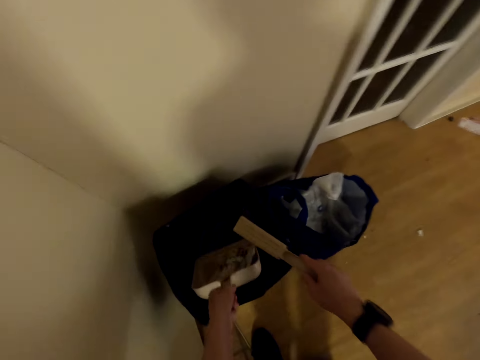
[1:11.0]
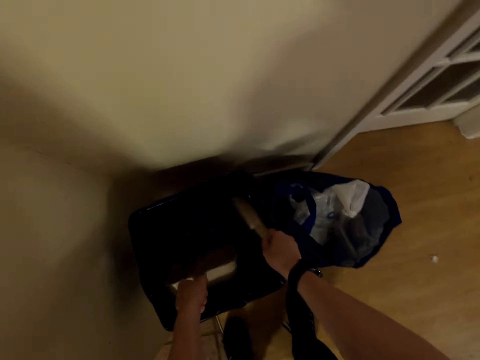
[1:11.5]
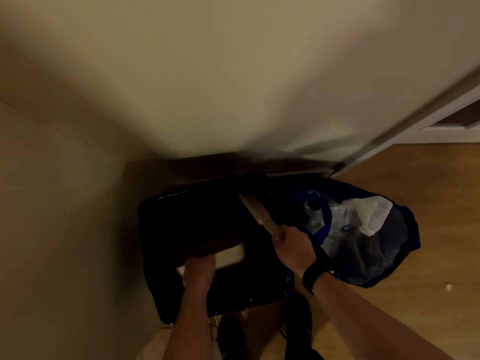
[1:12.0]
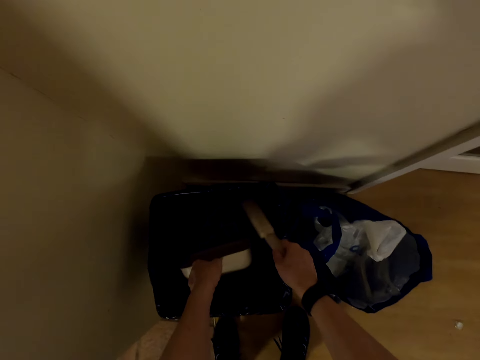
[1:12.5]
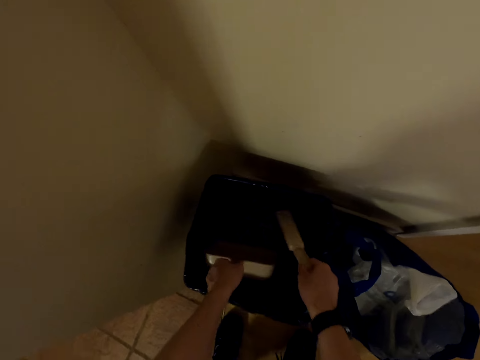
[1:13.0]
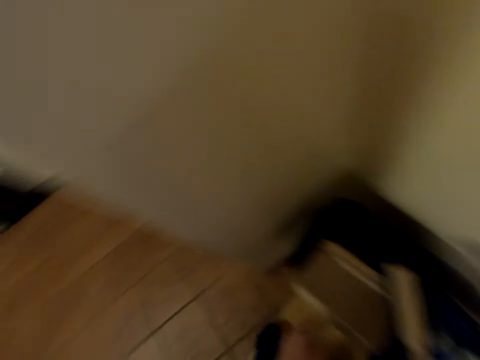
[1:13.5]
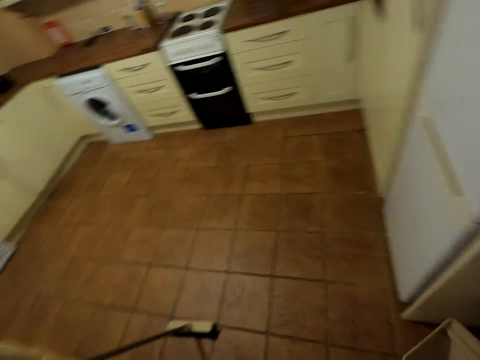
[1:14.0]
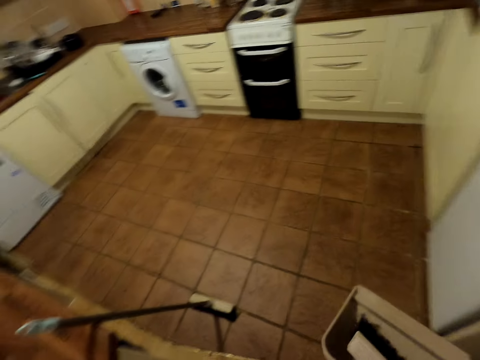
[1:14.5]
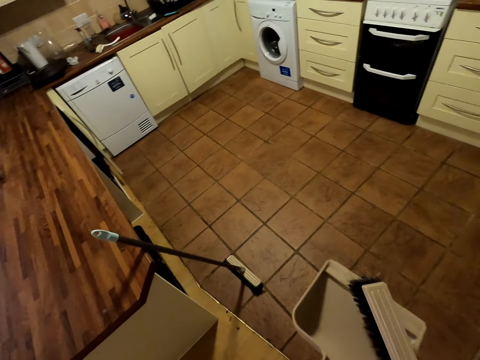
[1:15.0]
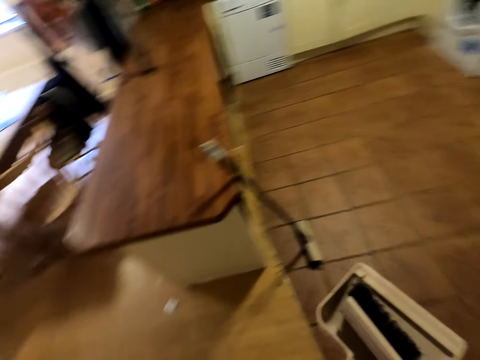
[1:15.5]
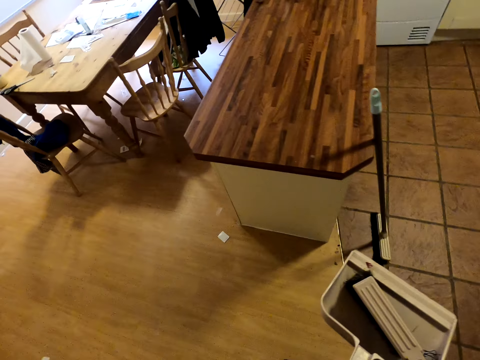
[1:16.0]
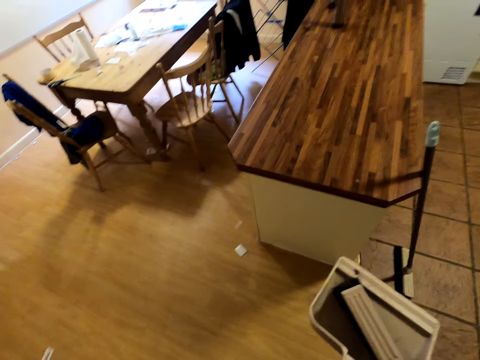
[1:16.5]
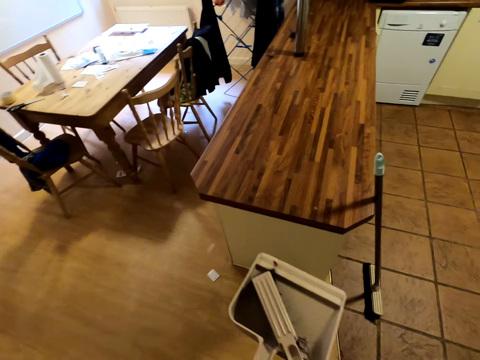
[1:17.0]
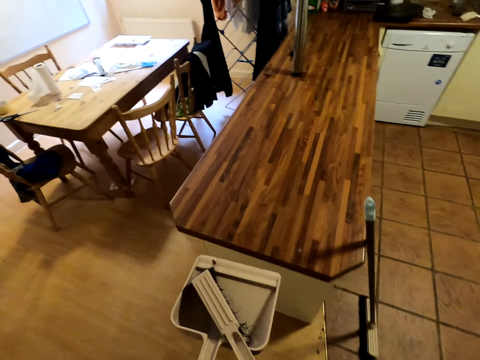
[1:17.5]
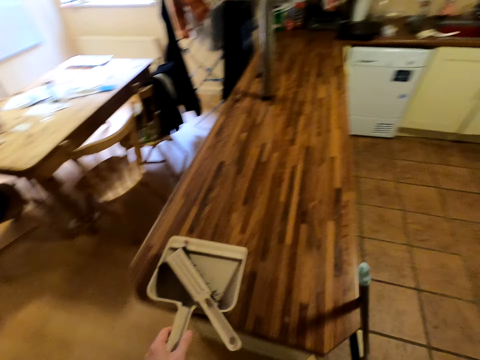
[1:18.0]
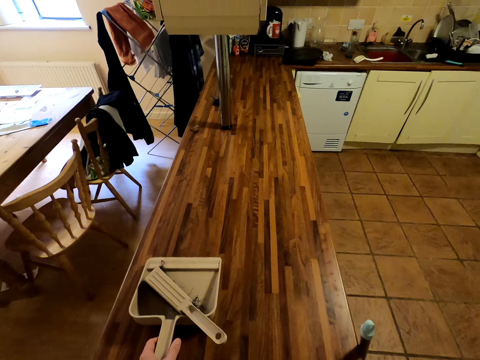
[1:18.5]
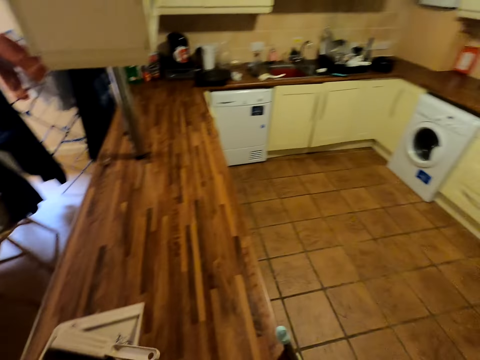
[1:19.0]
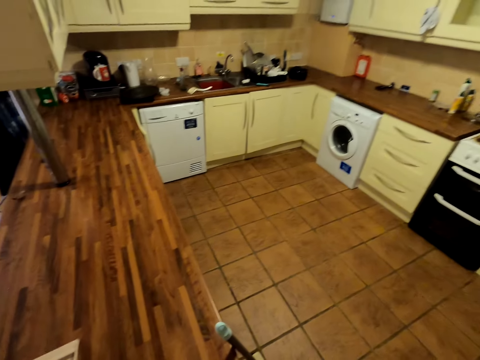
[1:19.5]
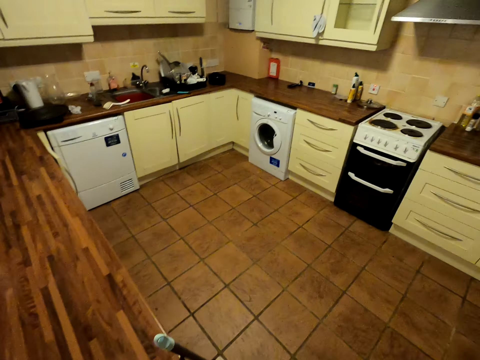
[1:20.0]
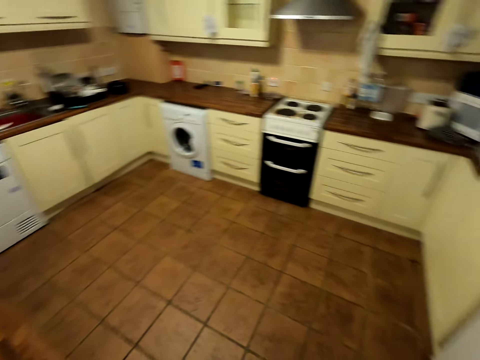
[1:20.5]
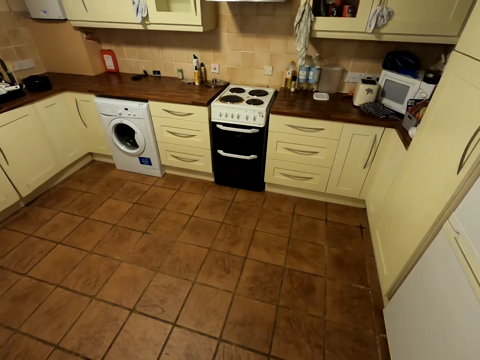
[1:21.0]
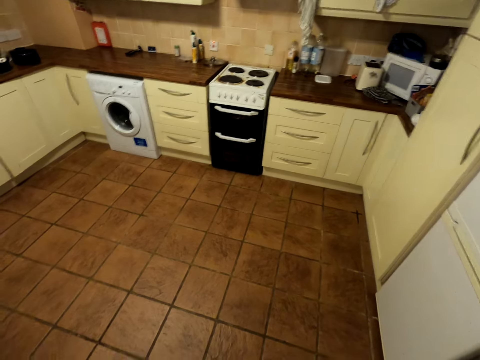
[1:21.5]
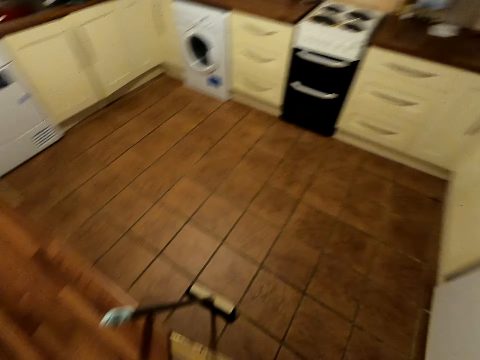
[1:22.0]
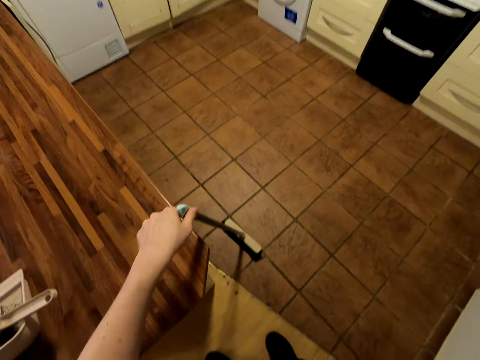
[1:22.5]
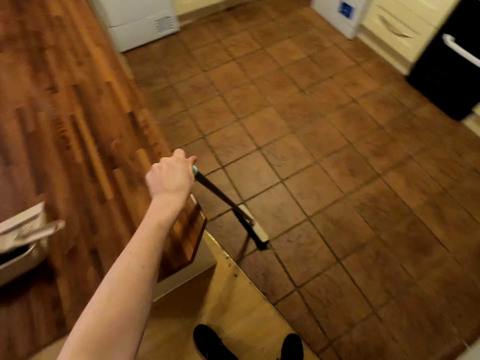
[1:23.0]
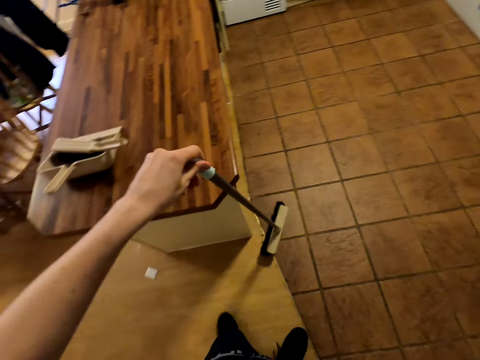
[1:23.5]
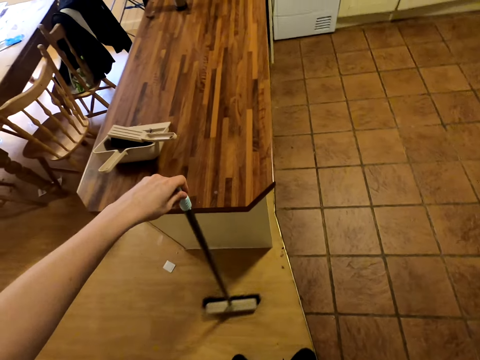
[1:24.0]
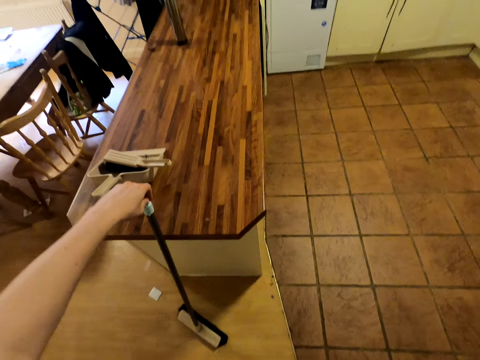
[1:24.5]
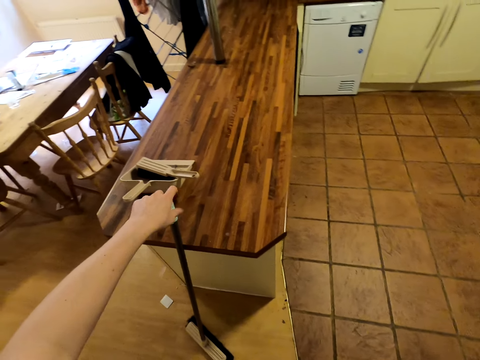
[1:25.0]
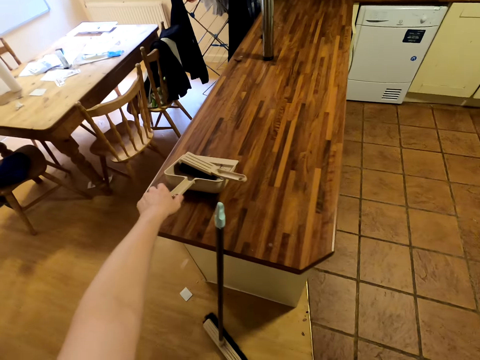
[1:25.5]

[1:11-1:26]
The camera wearer pours the dirt in the dustbin. They walk around. They put the plastic dirt collector and the head push broom on the cabinet. They walk around. They move the push broom.

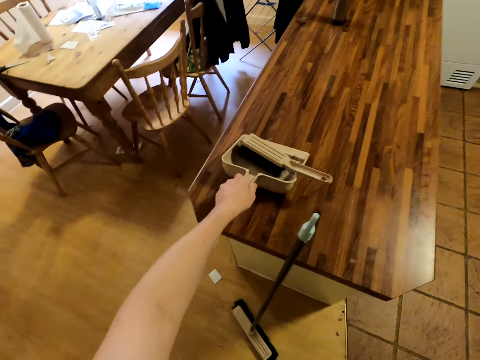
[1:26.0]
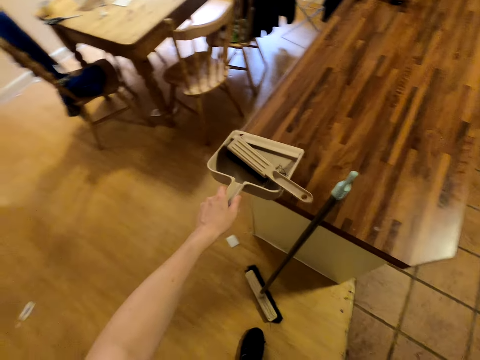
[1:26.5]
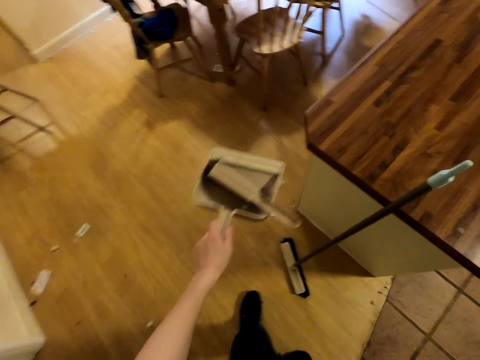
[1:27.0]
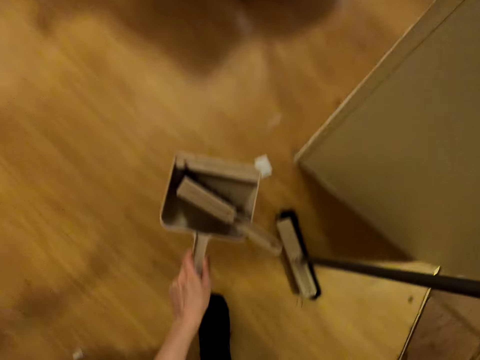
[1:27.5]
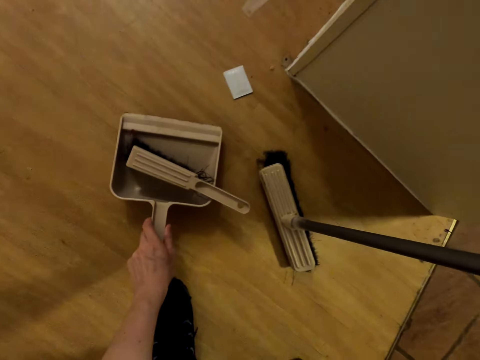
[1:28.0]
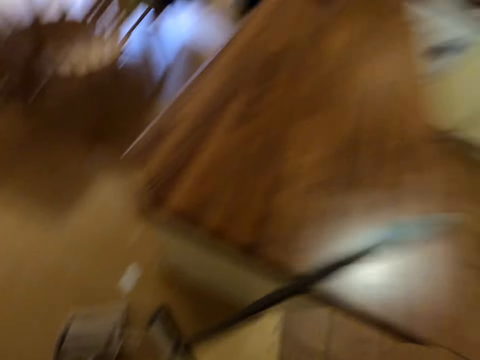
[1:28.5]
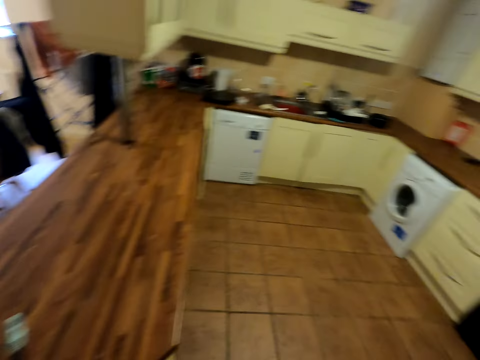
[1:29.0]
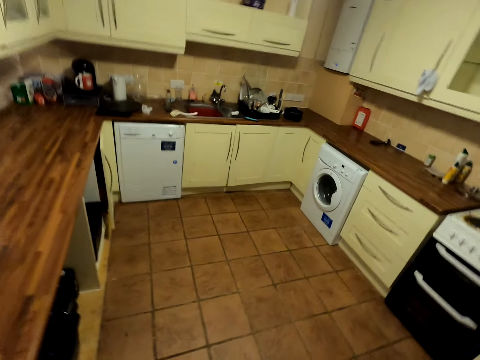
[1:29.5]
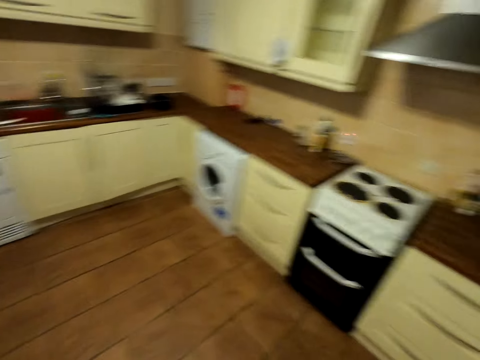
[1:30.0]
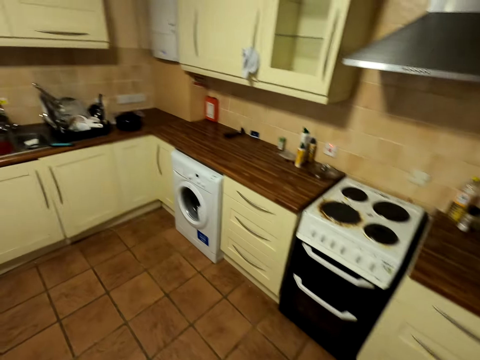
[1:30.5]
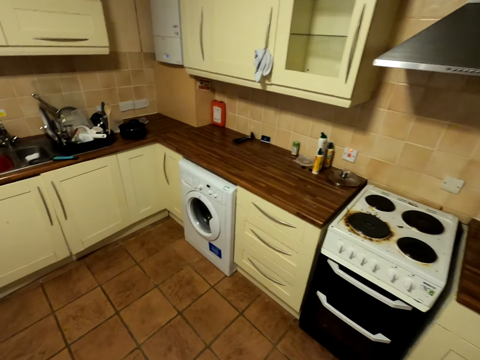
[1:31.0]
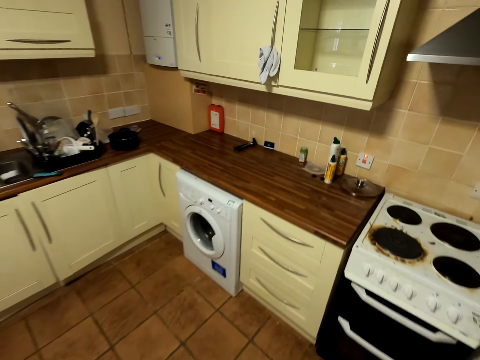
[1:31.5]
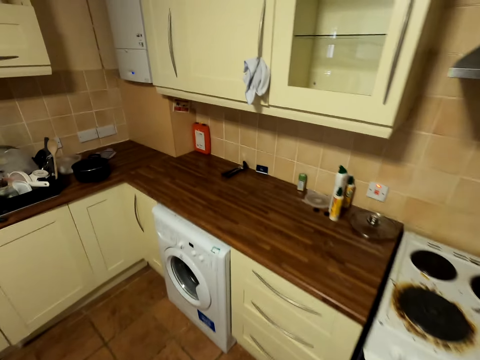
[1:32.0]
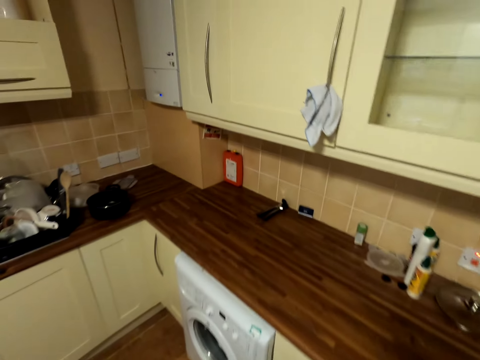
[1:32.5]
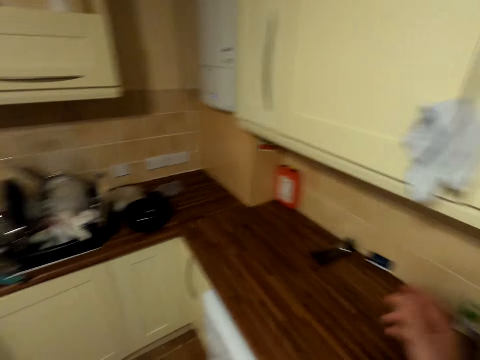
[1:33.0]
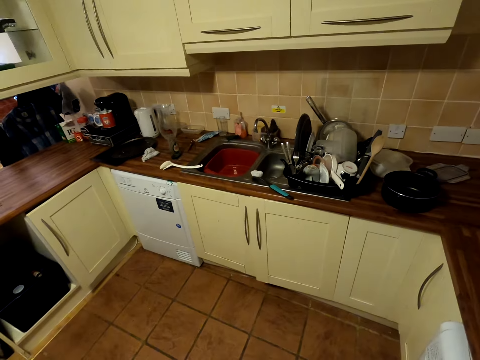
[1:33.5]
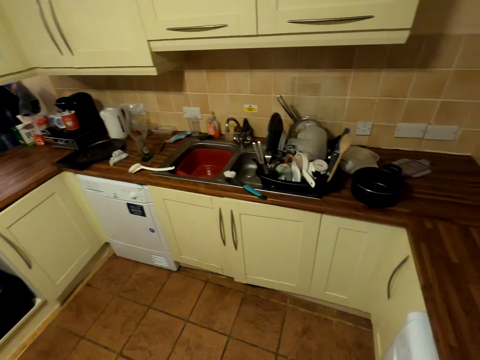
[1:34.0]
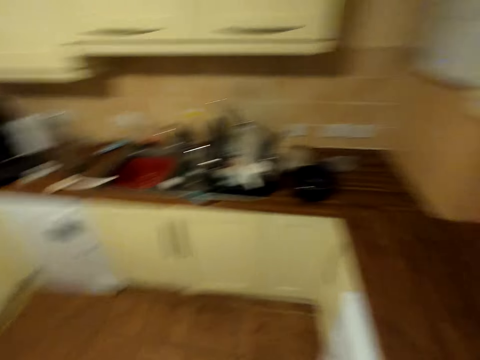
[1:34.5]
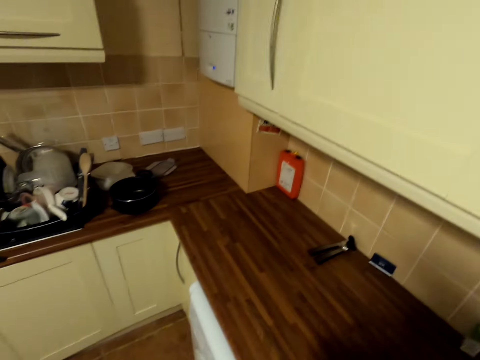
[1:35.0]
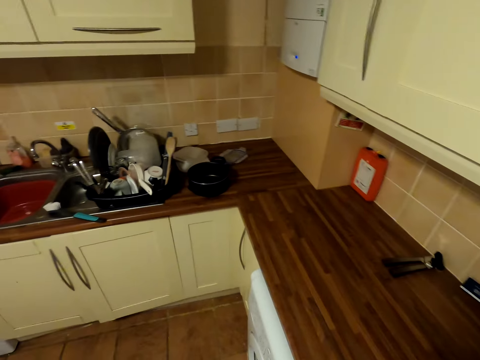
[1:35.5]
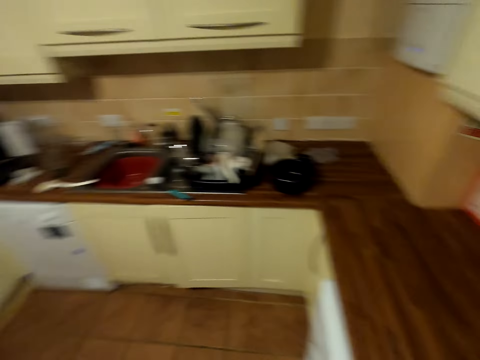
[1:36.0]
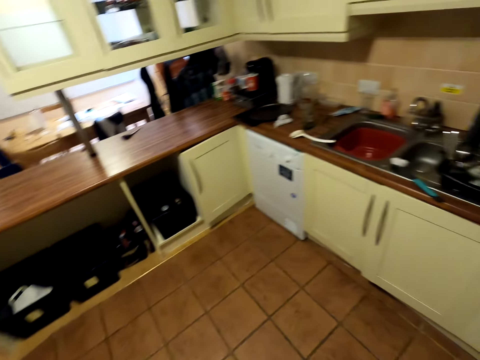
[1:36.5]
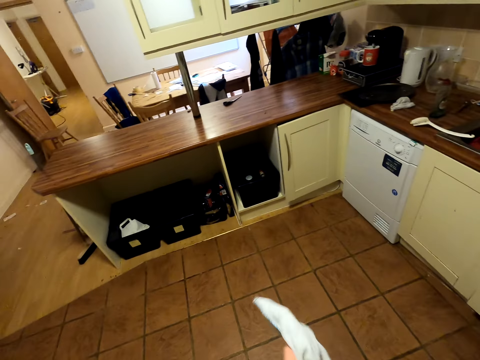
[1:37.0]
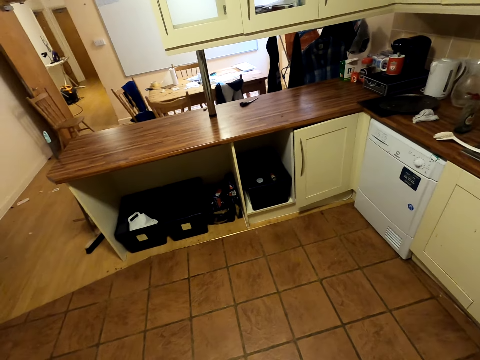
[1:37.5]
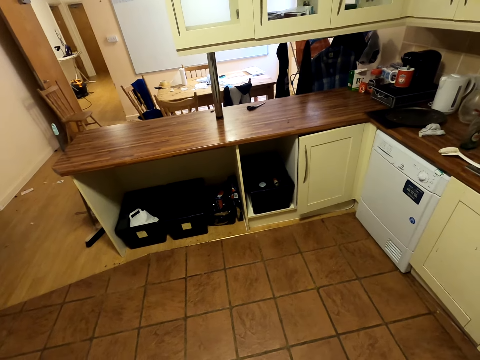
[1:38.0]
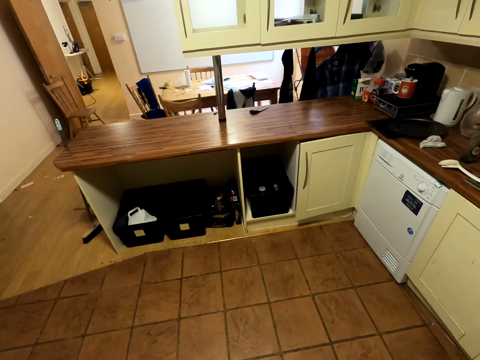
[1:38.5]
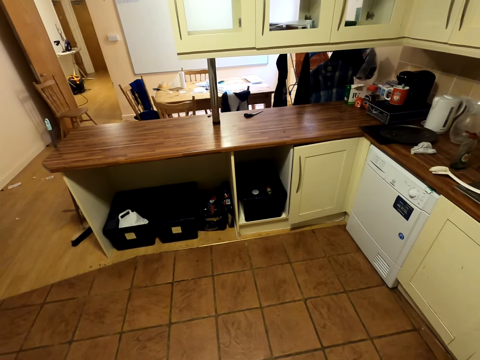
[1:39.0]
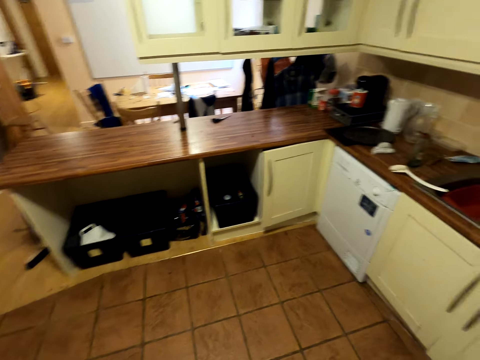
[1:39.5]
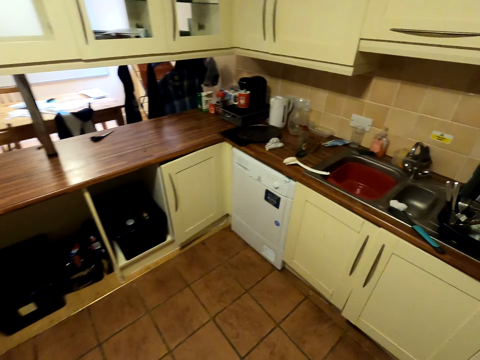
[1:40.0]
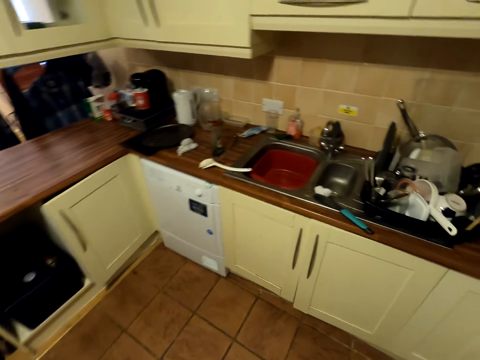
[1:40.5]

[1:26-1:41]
The camera wearer picks up the plastic dirt collector and the head push broom from the cabinet. They put the plastic collector and the head push broom on the floor. They walk around the kitchen. They do something. They walk around the room.
